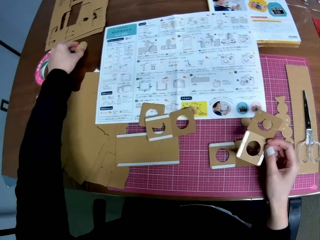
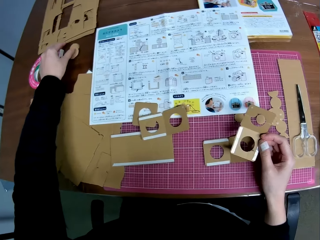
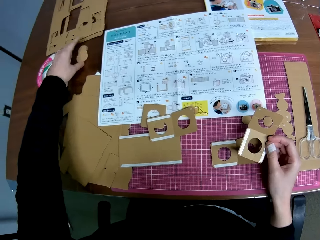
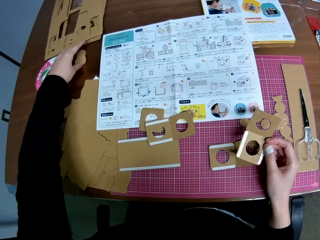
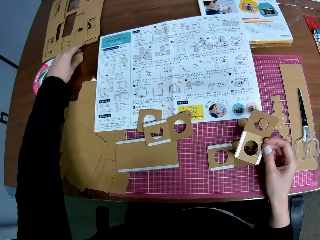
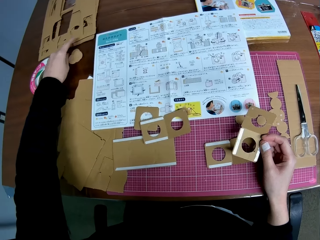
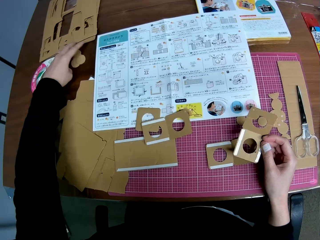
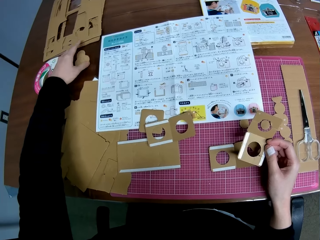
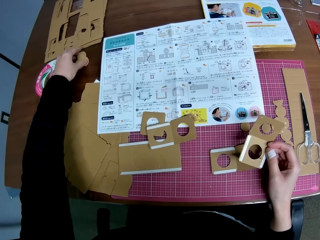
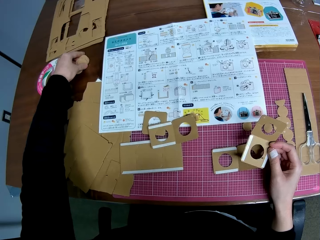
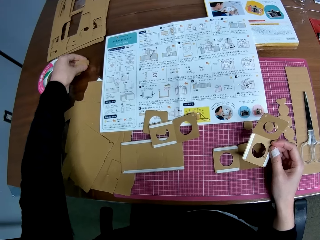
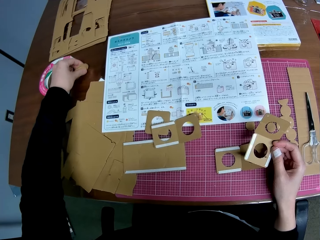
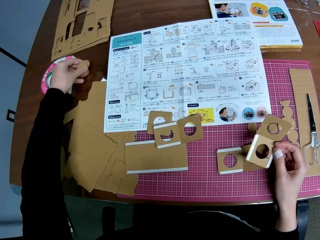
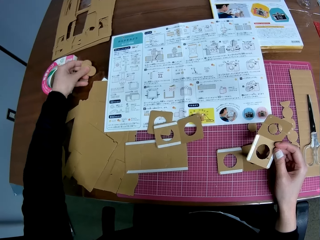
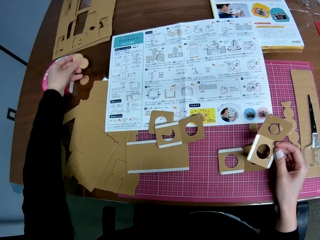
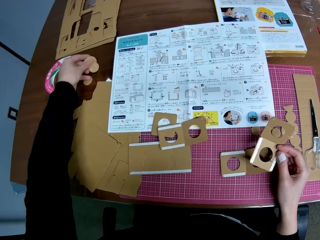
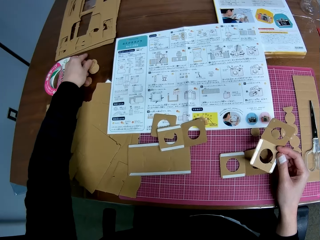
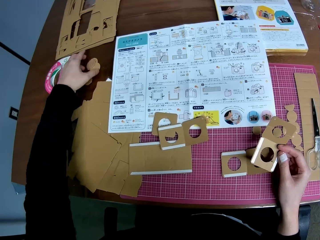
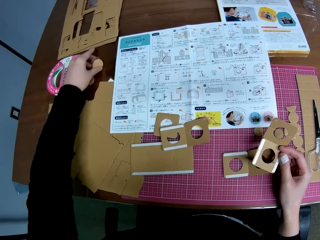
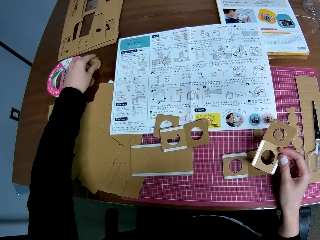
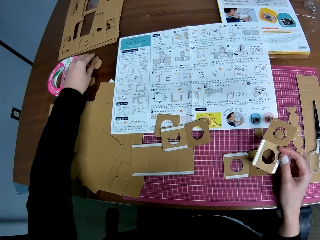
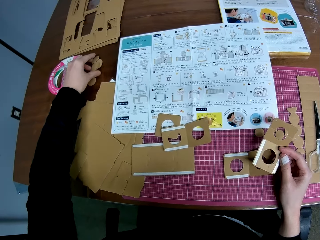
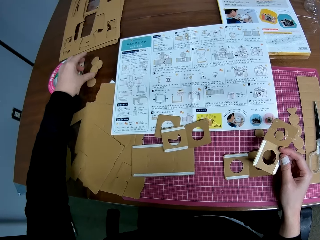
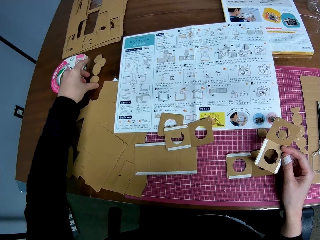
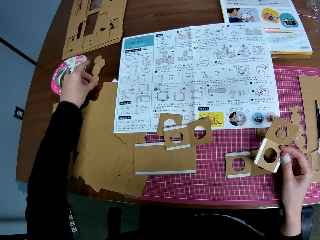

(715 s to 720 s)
The camera wearer drops the removed round shape on the table and arranges the removed round shapes on the table with his left hand. He picks up the carton pieces.

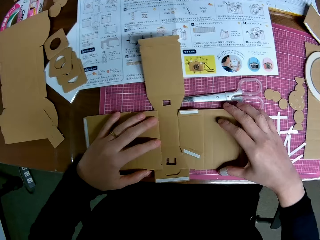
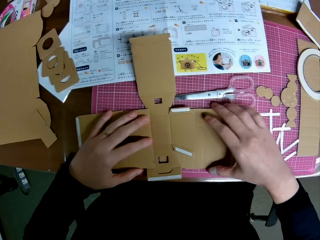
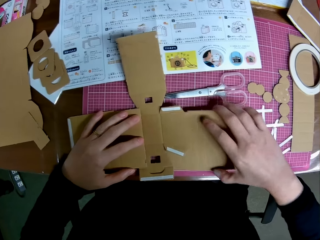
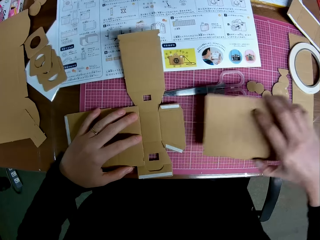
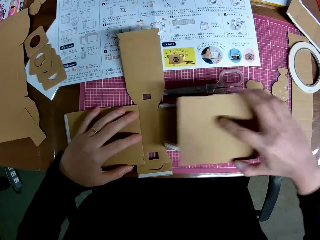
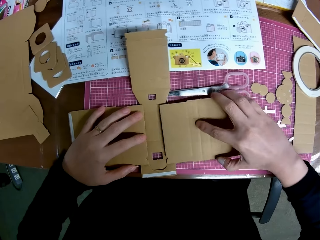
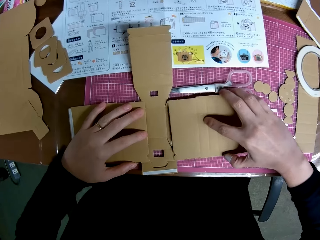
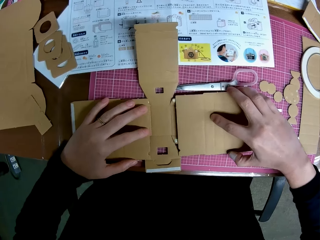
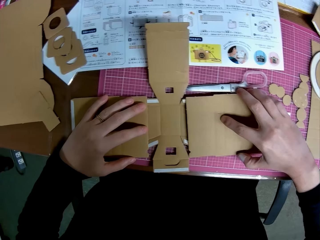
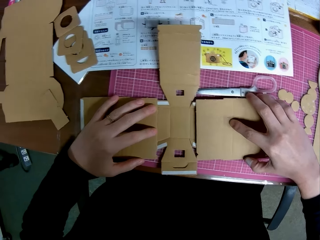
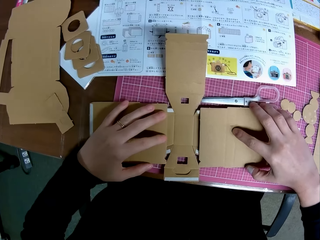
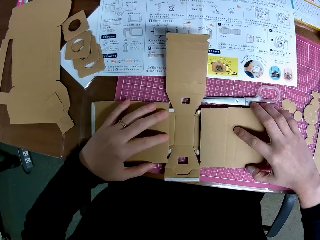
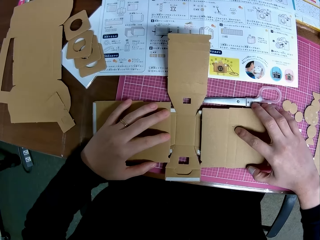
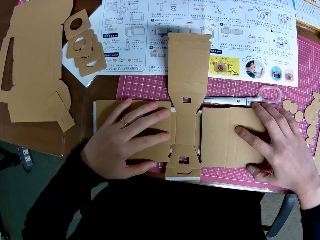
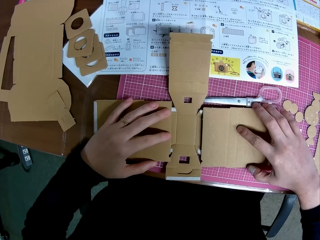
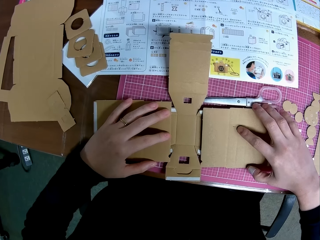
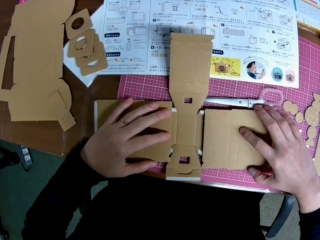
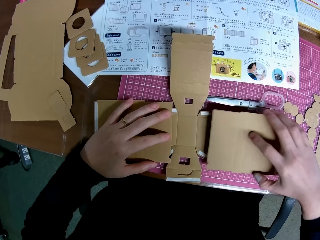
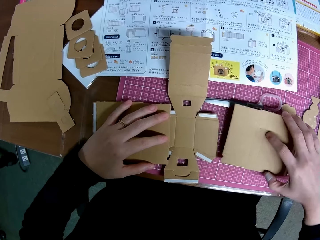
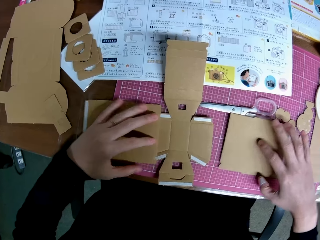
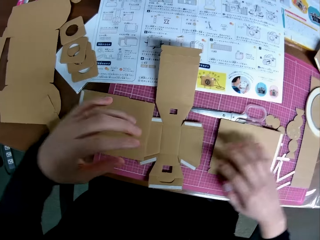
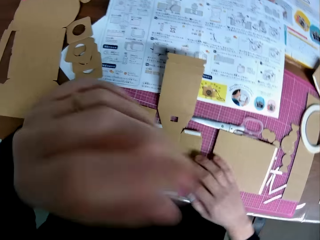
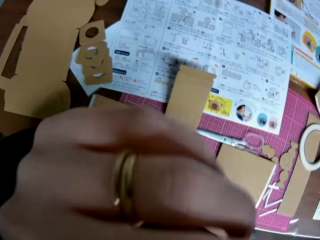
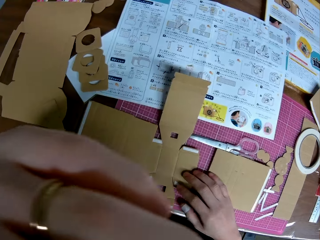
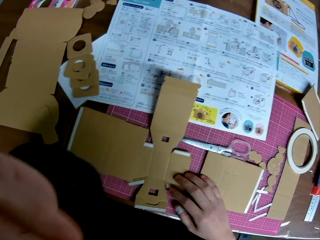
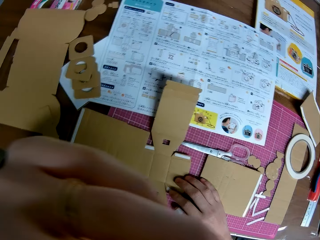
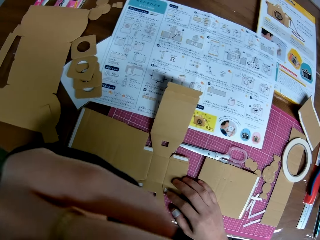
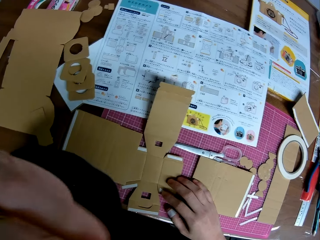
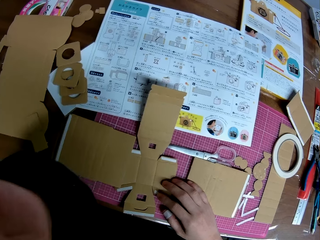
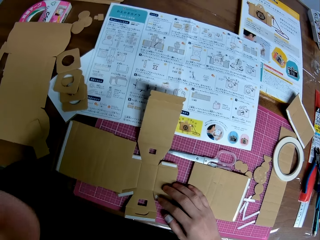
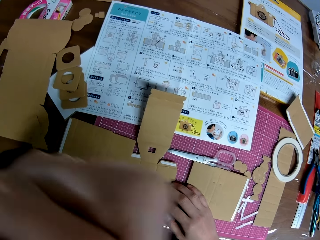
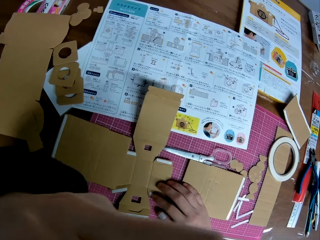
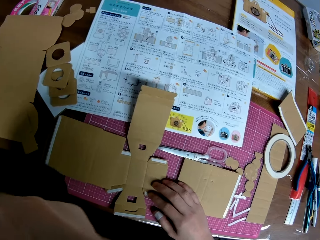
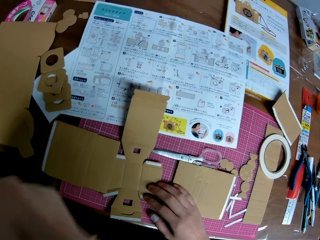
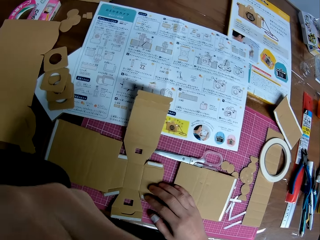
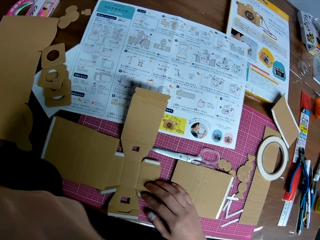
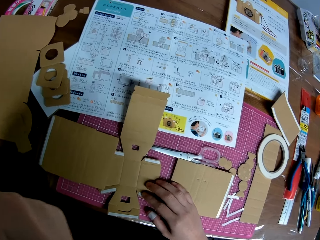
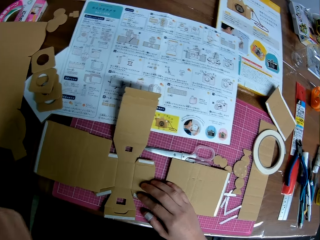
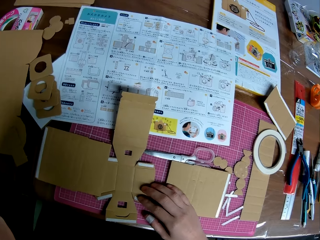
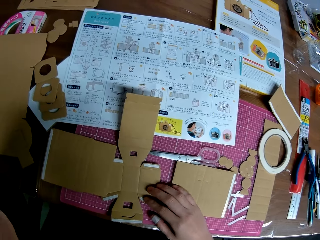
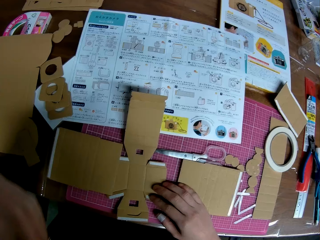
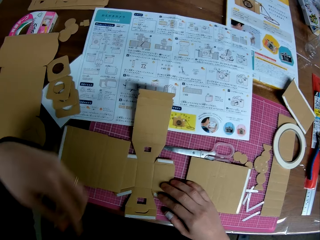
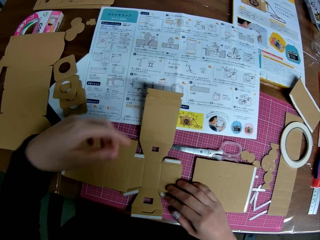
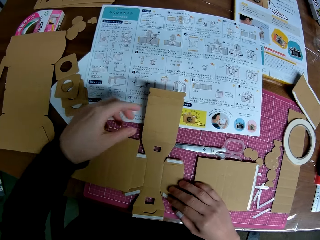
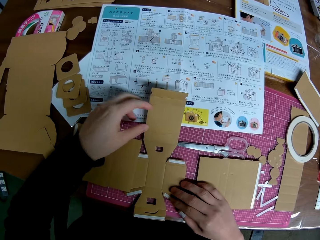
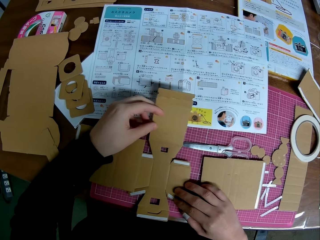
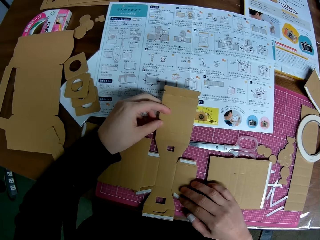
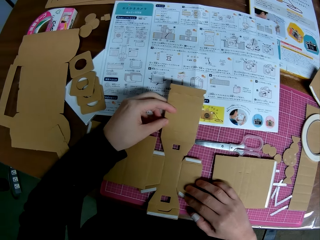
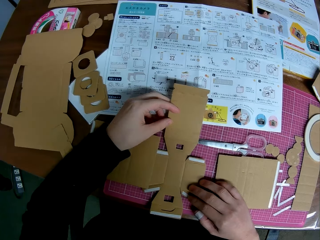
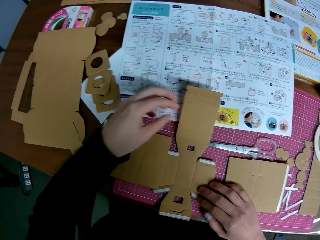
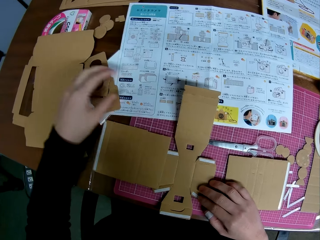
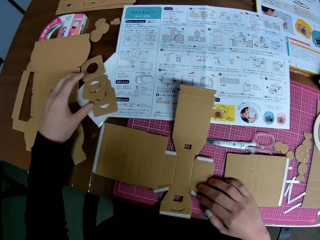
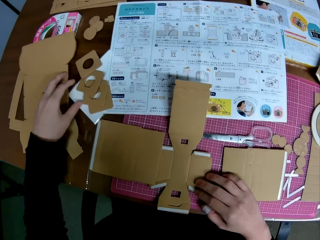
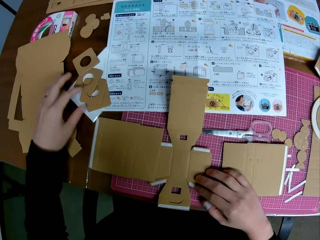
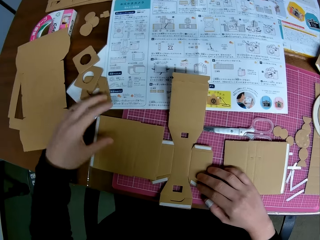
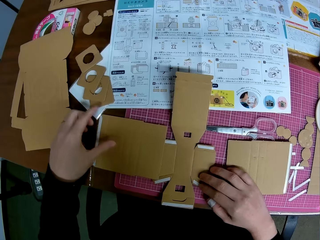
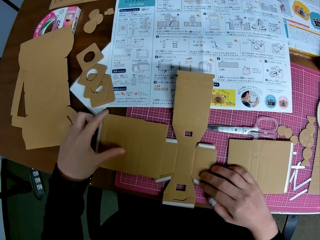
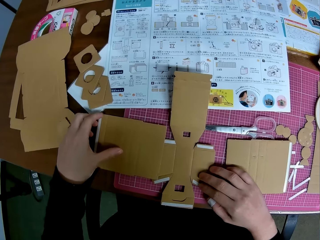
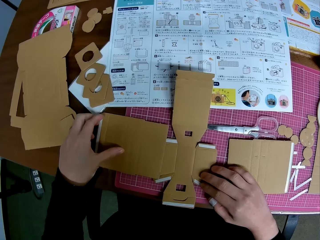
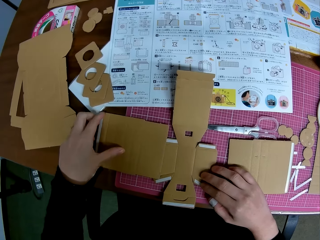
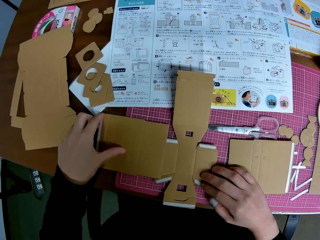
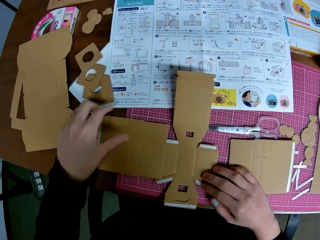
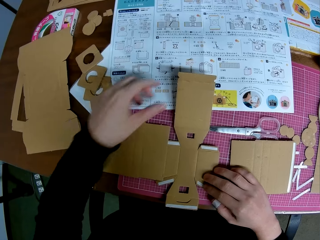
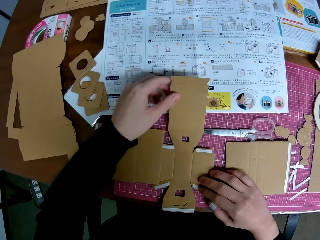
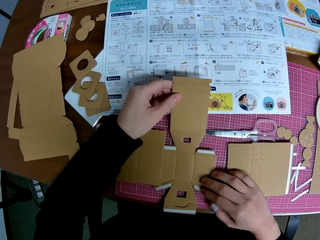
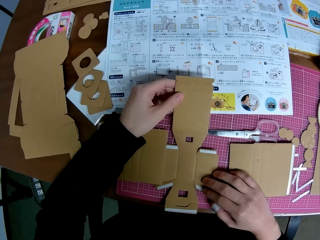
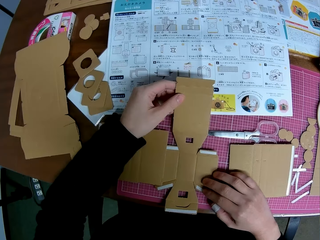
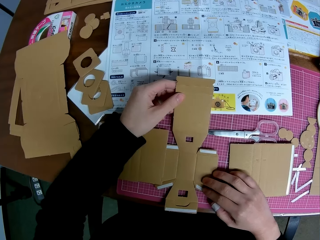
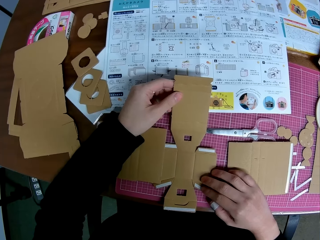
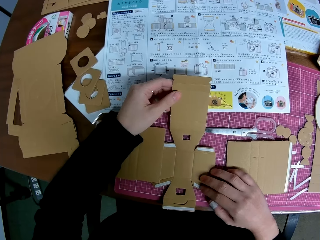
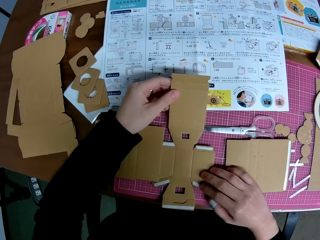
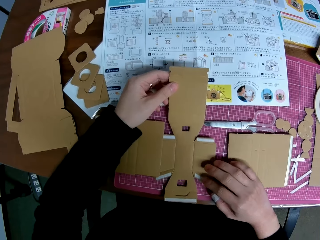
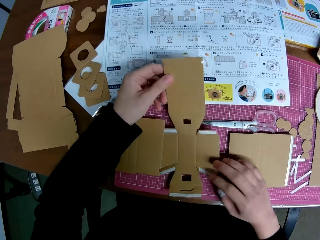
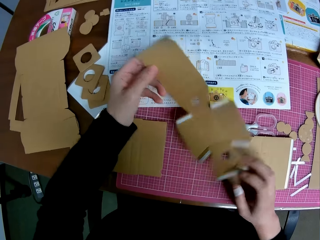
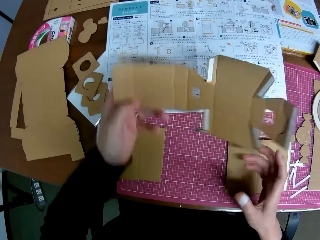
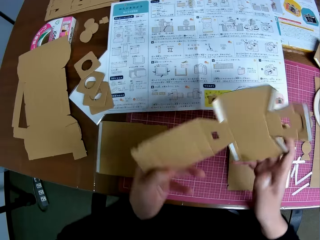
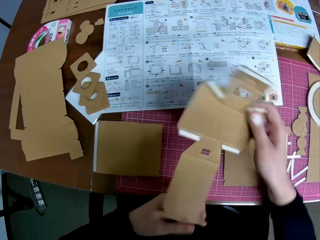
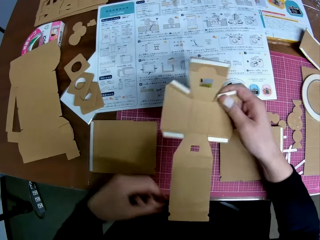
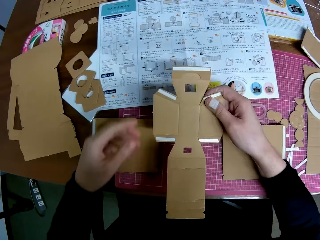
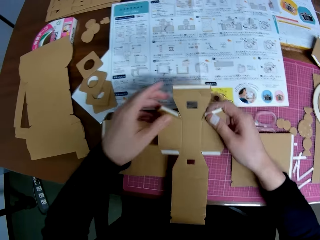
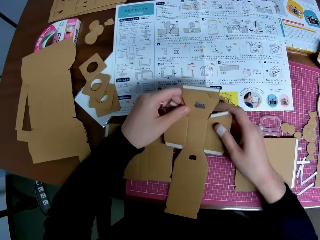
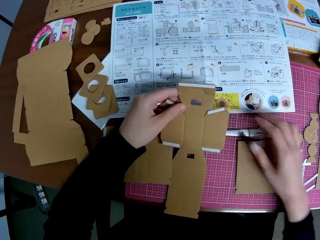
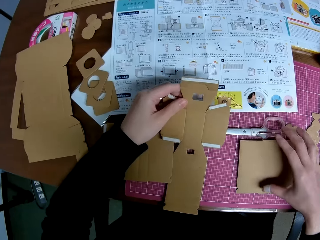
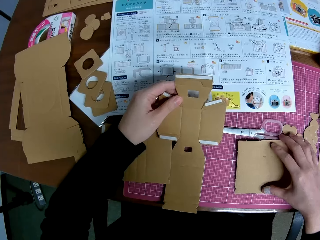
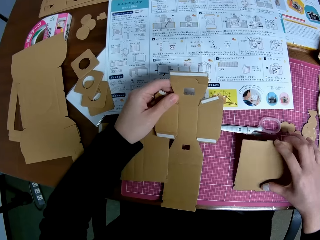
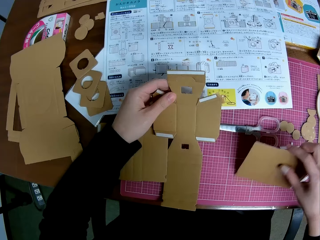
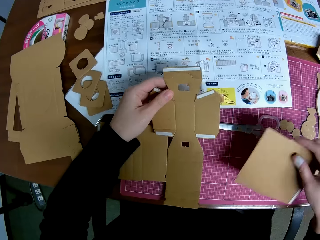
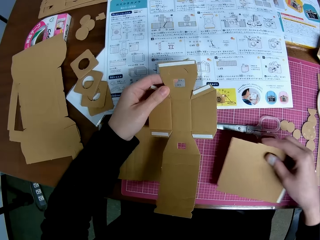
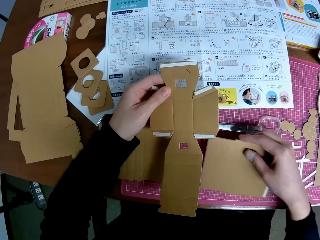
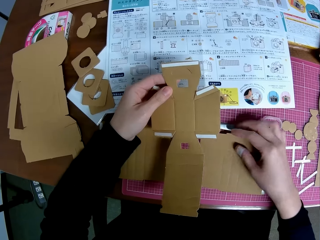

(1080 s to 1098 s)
The camera wearer places paperboards on top of the crafted paperboard. He removes the paperboards. He touches his face with his left hand. He raises his hand. He continues arranging the taped carved shapes on one another with both hands. He turns the crafted paperboard. He moves the carton.
